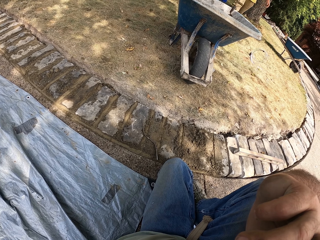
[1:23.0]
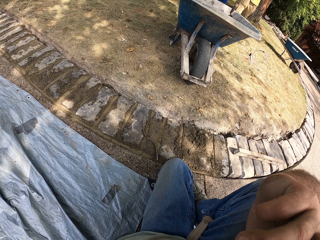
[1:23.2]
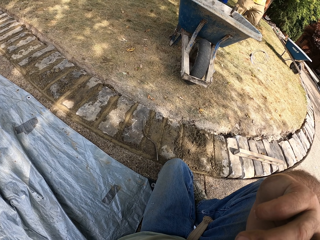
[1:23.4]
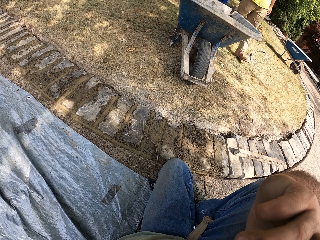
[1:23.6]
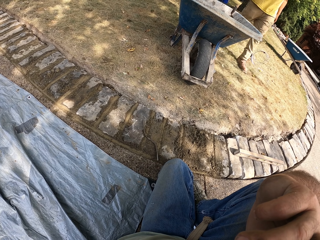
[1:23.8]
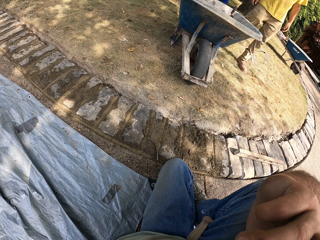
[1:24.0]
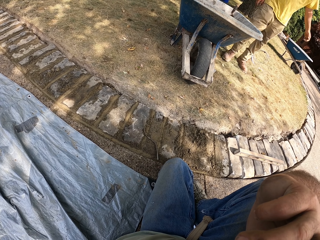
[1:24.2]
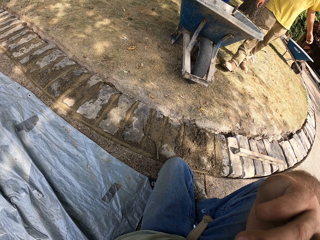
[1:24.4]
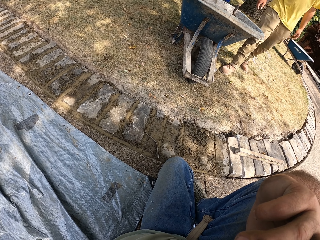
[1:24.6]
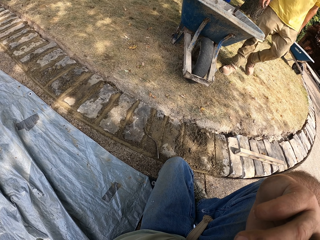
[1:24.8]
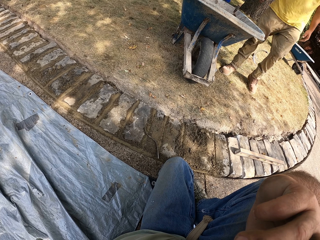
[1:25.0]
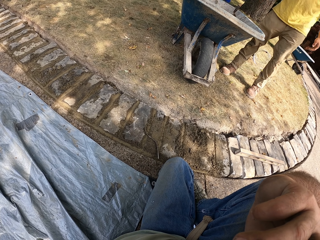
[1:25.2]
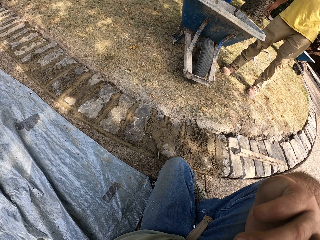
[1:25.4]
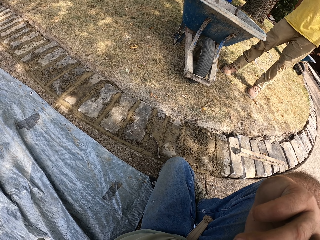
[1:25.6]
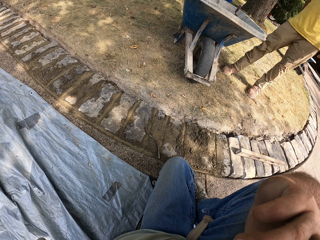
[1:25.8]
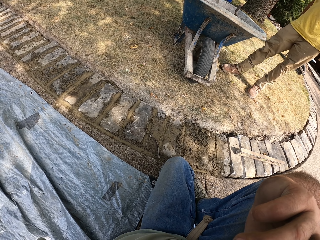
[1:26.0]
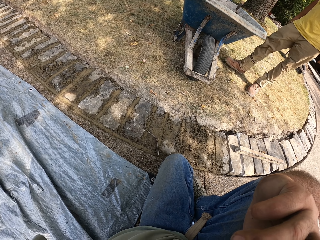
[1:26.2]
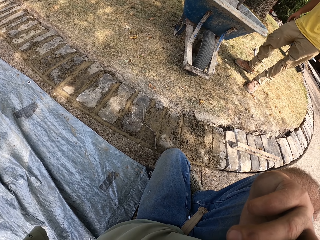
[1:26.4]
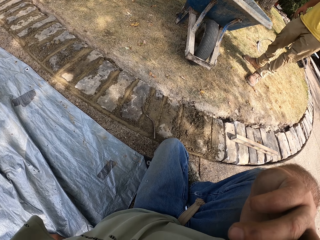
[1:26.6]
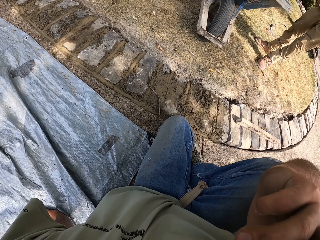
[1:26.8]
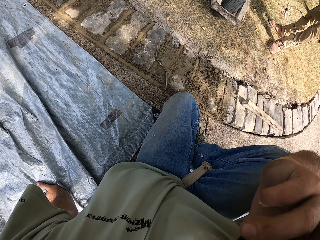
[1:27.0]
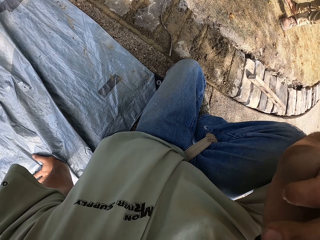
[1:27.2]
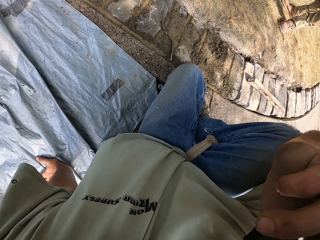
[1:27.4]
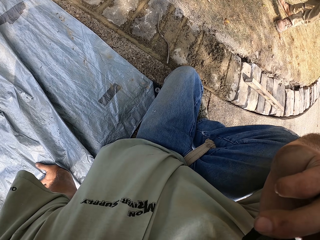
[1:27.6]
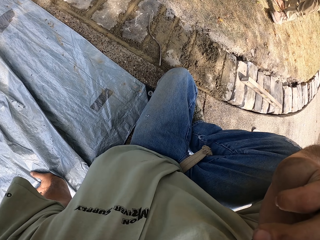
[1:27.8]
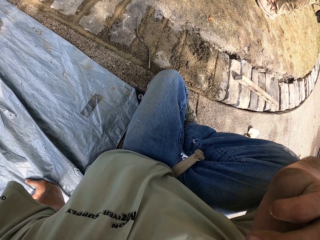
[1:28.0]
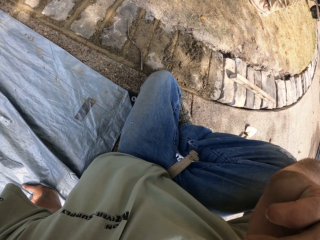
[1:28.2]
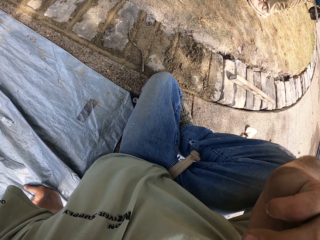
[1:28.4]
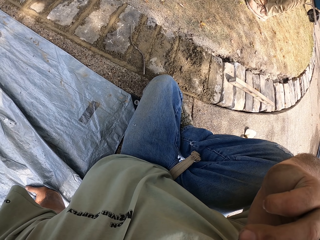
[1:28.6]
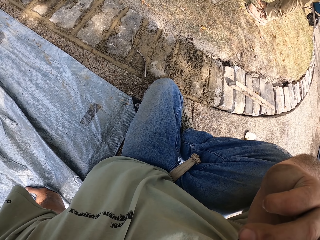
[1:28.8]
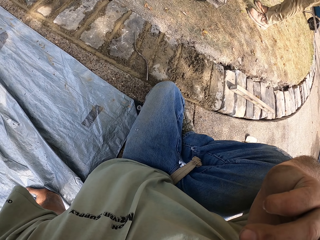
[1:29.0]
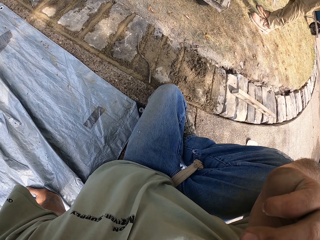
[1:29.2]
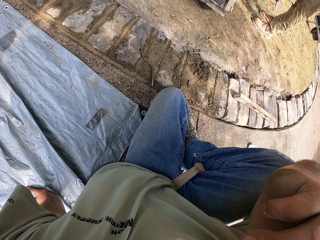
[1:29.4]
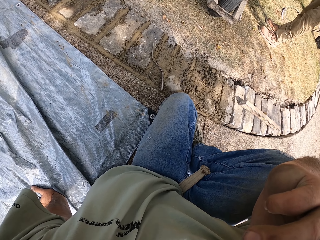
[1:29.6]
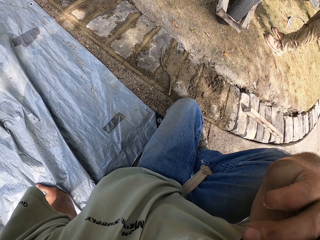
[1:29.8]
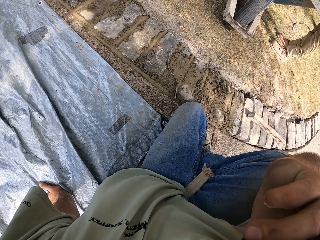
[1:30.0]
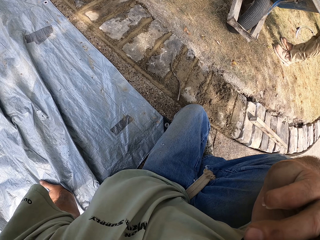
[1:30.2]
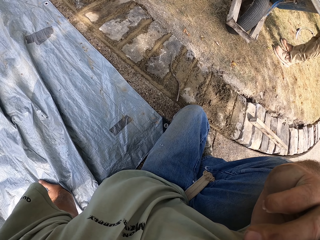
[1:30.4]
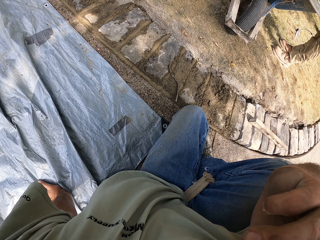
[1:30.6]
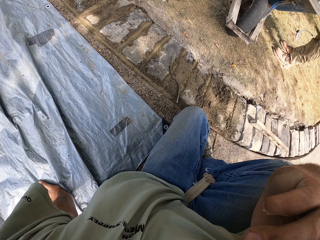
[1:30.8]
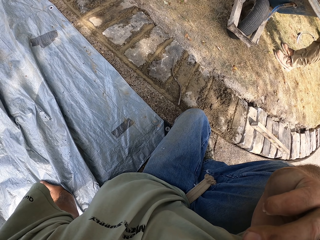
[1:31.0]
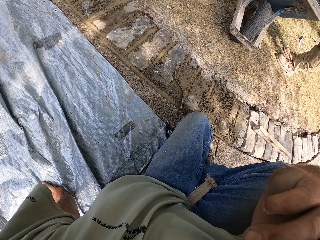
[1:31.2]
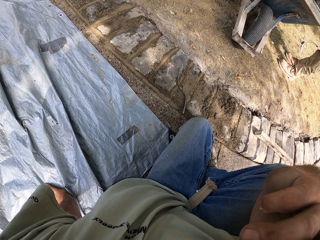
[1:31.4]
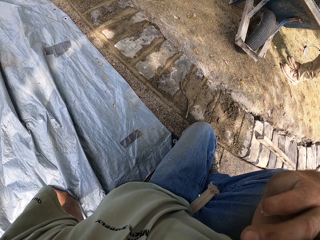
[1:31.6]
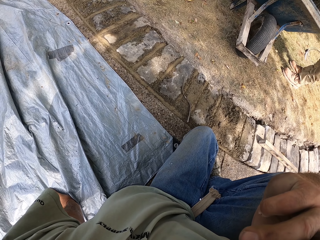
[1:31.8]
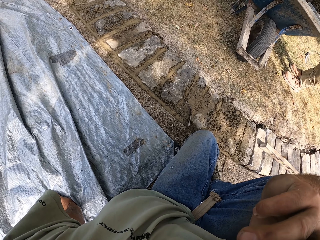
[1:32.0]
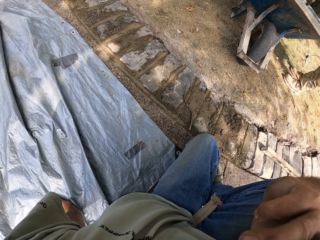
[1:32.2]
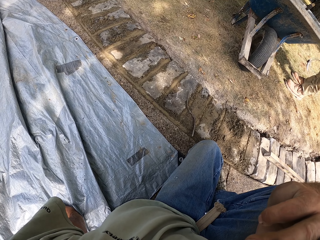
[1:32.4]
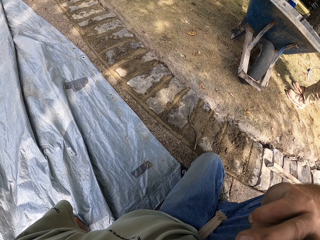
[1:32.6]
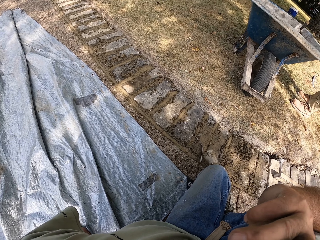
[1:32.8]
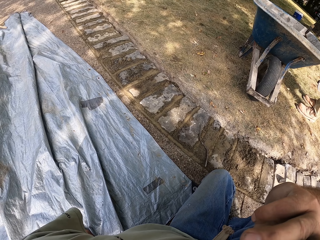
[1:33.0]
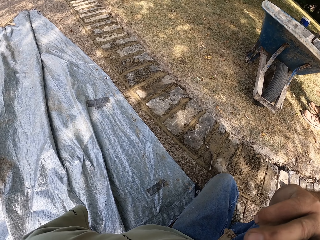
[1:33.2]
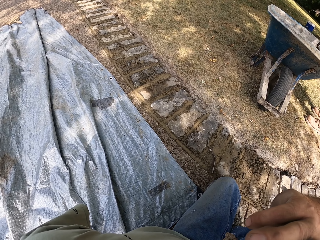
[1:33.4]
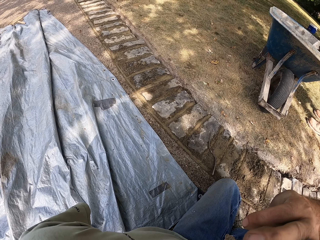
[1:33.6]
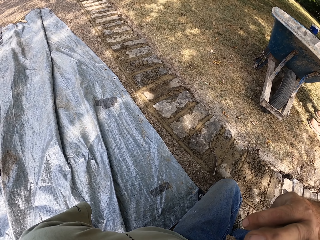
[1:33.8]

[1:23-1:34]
A man walks towards the wheelbarrow.

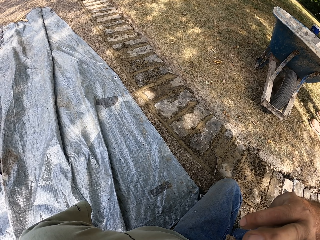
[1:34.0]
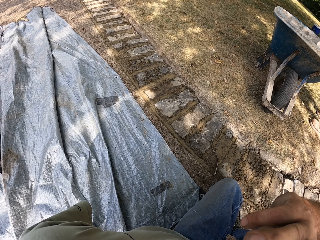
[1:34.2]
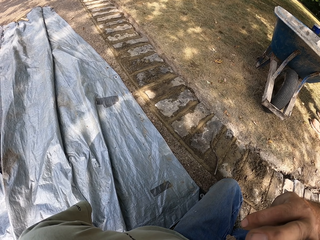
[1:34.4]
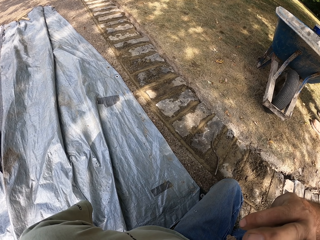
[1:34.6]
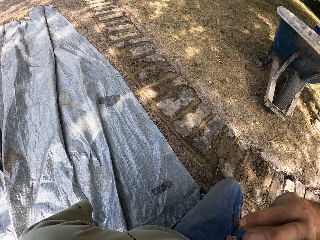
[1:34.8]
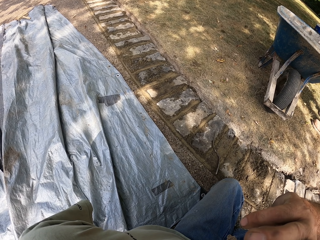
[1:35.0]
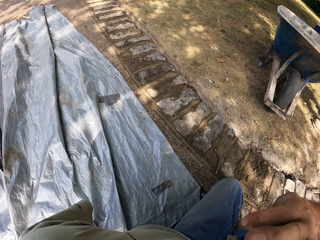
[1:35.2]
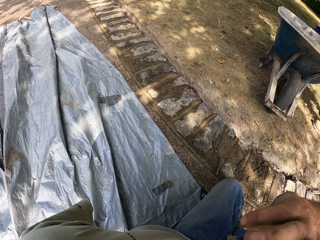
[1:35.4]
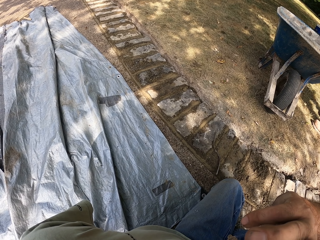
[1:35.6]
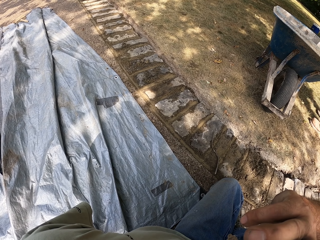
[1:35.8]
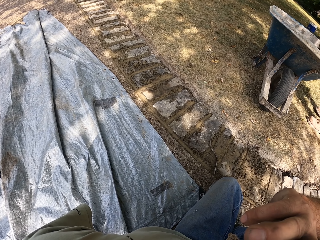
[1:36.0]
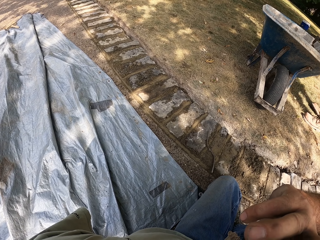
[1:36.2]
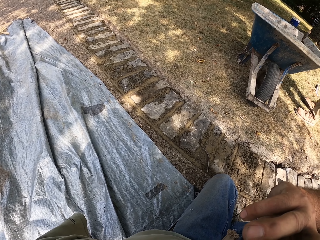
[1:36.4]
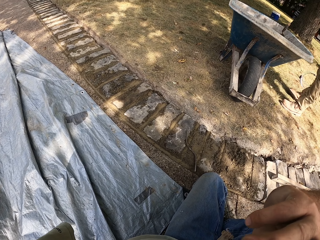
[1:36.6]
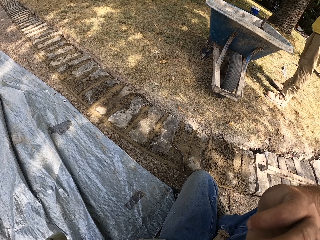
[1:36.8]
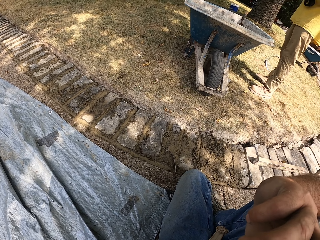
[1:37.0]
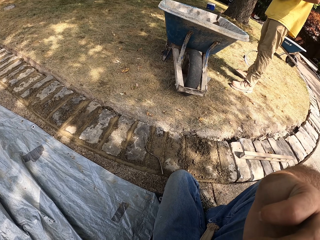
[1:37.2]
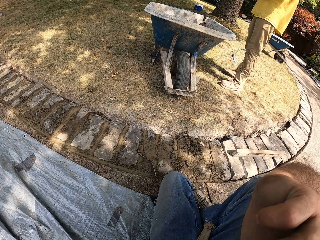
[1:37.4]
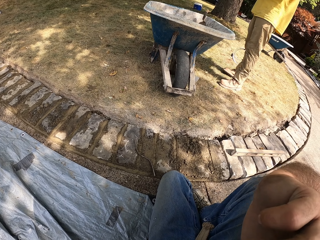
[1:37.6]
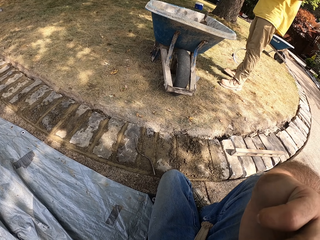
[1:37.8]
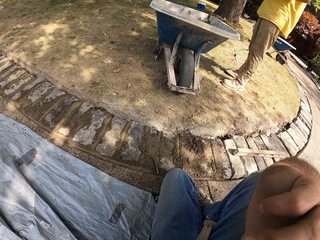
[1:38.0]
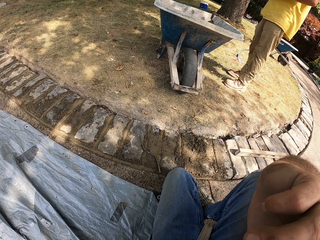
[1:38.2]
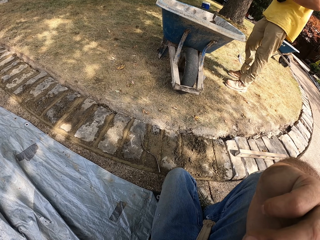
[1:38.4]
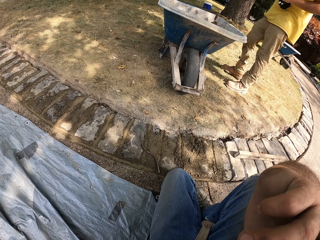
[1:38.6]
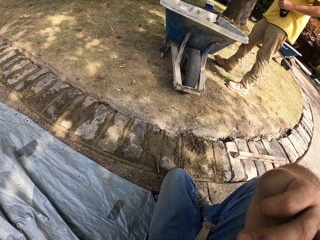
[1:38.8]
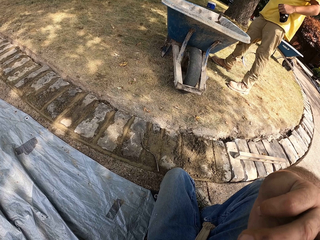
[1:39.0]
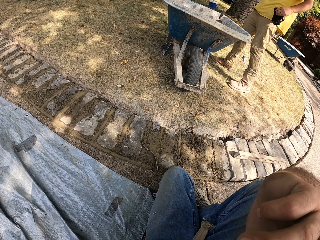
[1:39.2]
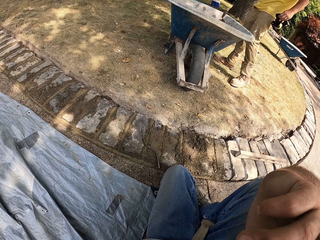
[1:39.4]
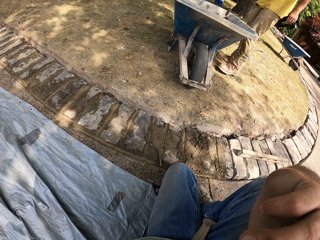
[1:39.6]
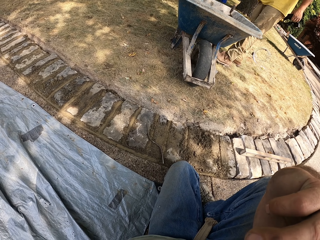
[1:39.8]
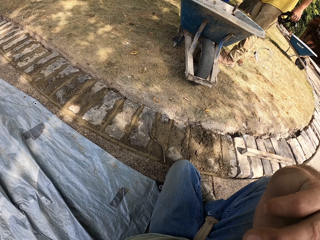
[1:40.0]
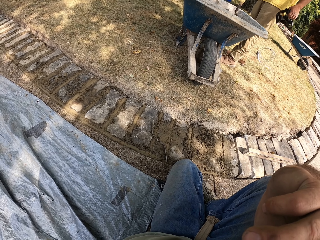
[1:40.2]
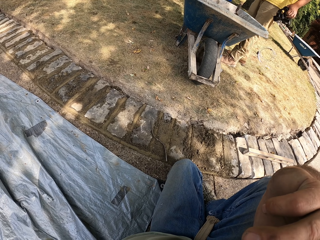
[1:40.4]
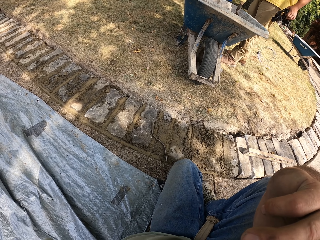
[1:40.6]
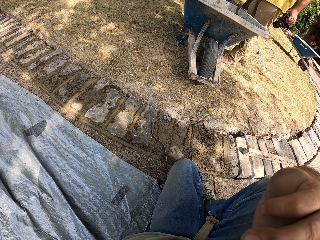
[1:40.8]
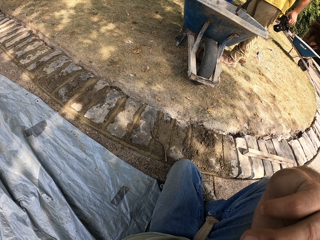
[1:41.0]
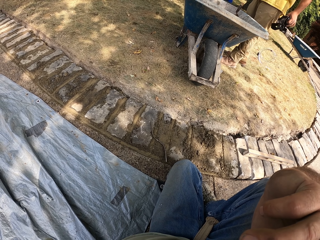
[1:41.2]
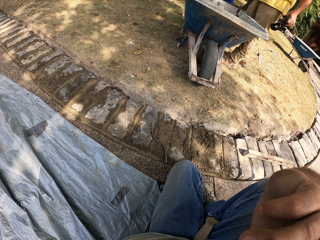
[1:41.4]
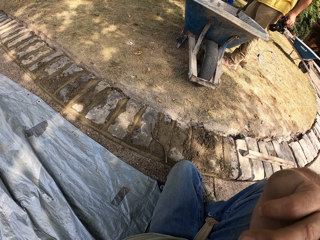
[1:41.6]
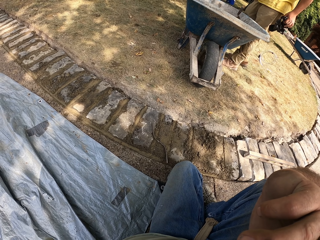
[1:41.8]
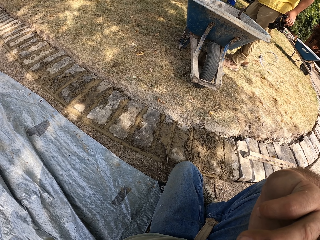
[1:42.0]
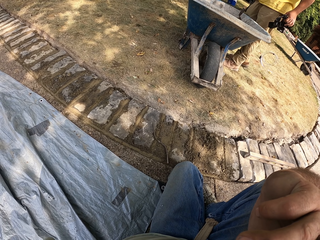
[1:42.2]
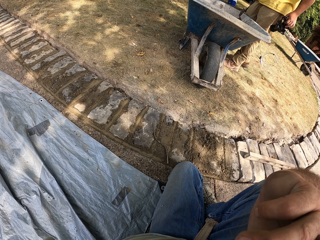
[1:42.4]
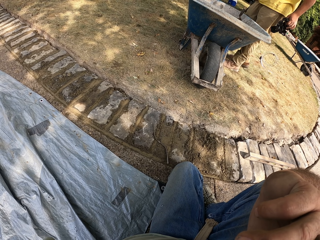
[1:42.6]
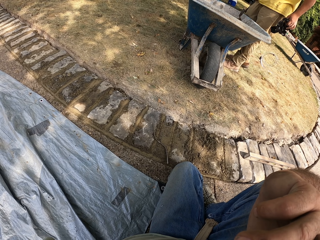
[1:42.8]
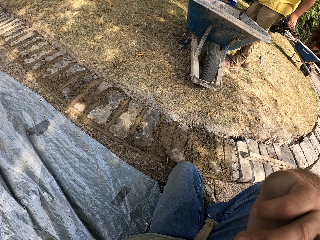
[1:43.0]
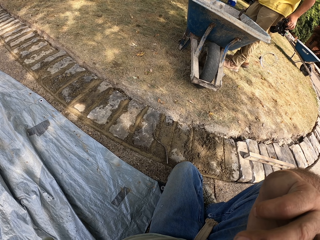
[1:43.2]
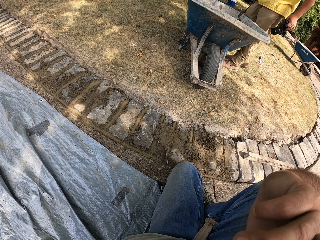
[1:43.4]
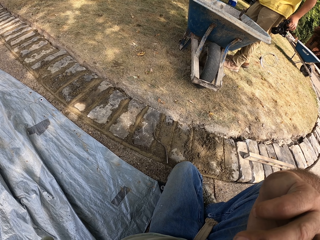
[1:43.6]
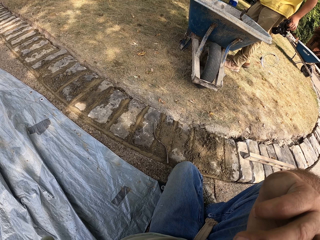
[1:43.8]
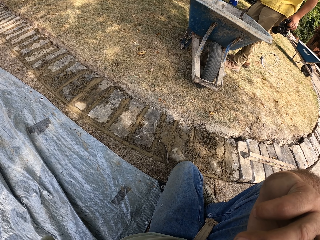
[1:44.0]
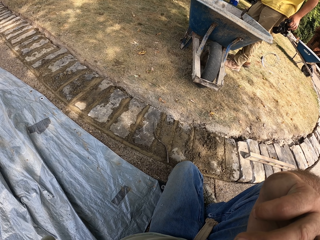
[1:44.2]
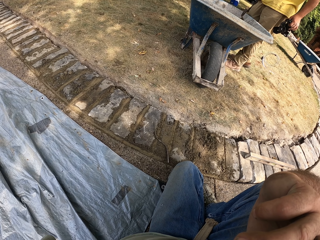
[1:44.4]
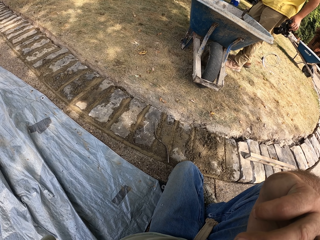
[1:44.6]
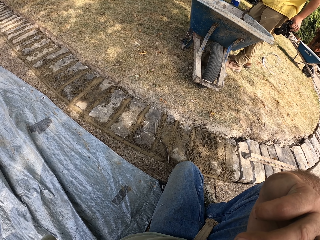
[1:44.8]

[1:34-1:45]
A man stands on the compound. The man holds a headtorch on his left hand.
